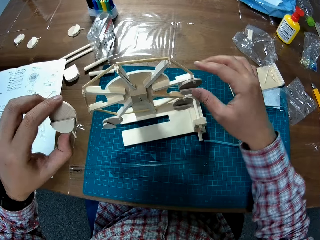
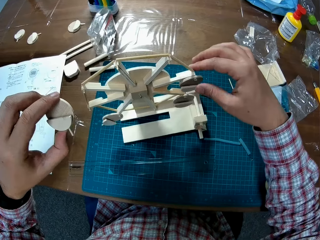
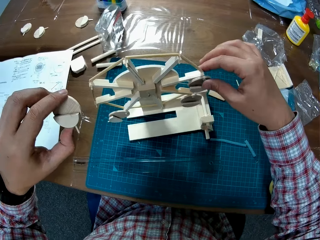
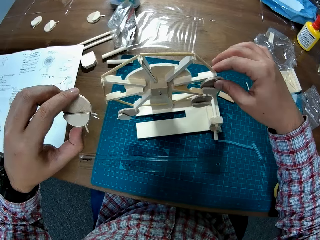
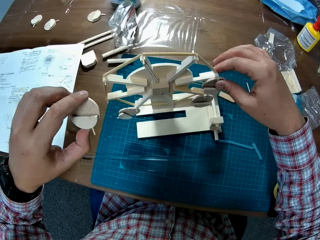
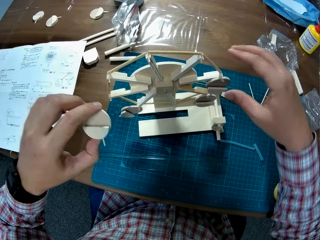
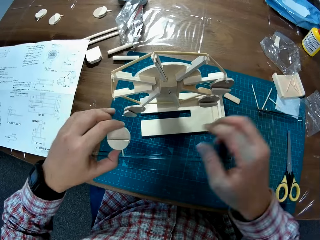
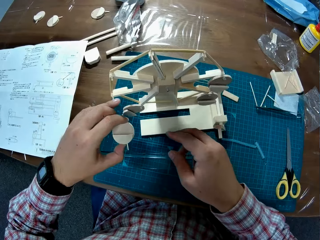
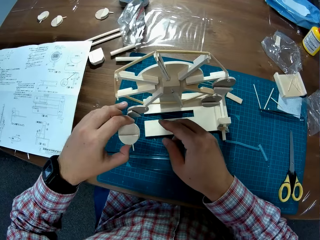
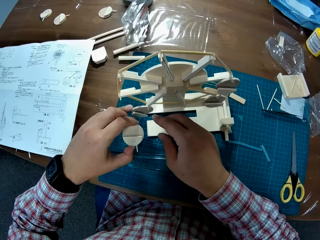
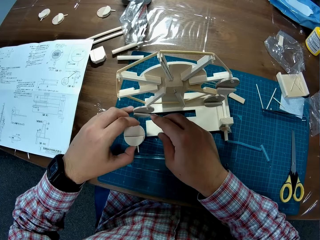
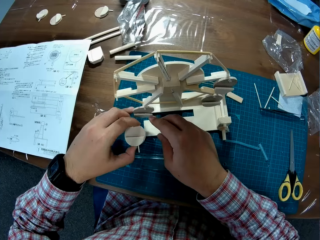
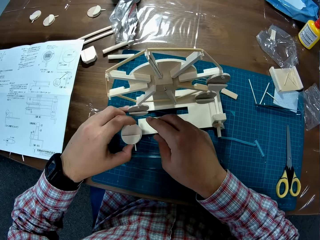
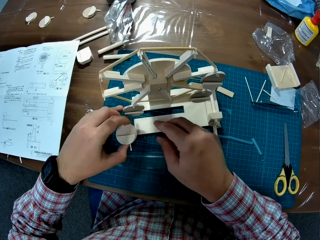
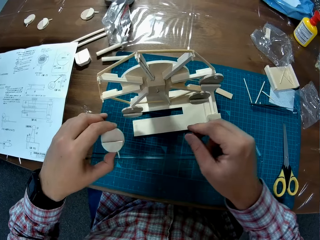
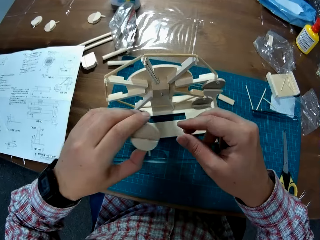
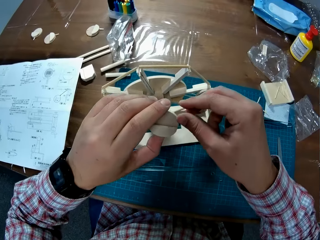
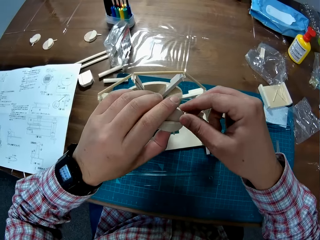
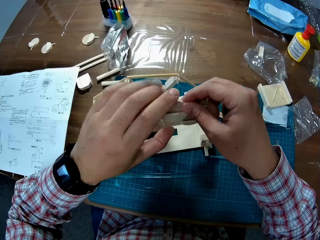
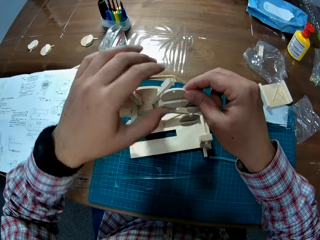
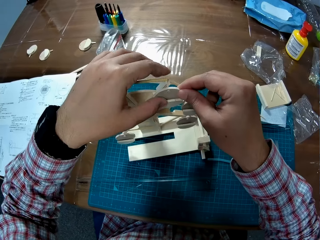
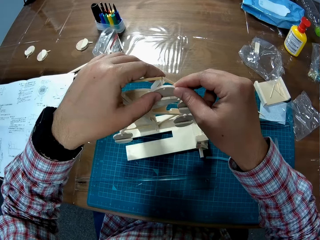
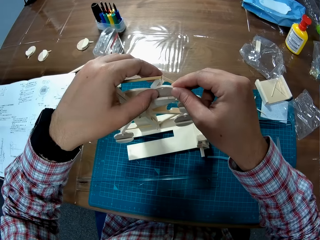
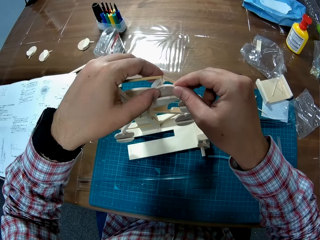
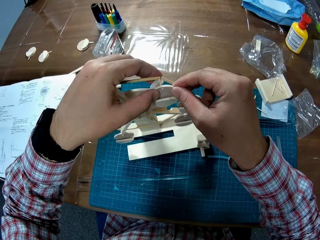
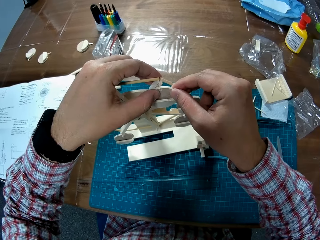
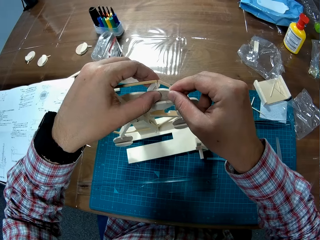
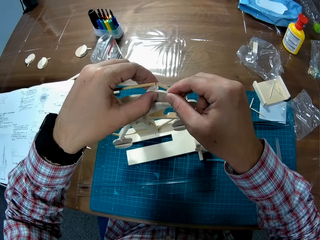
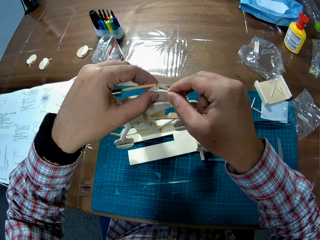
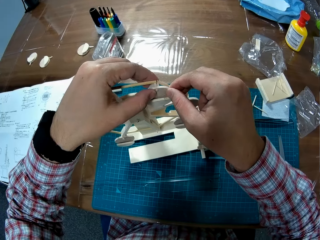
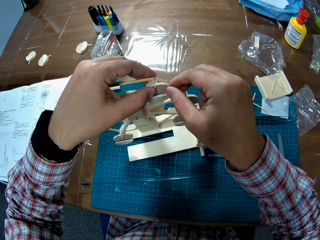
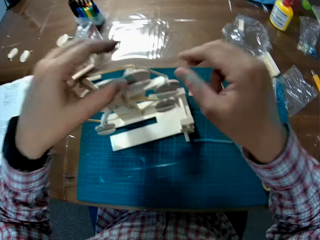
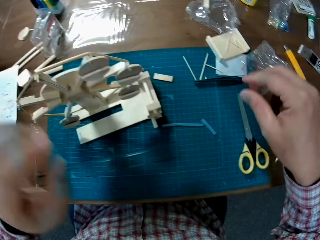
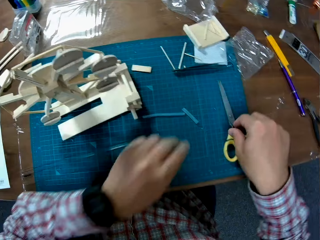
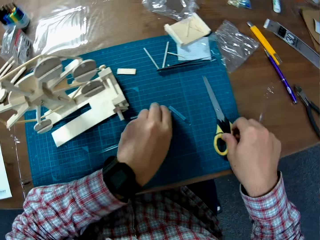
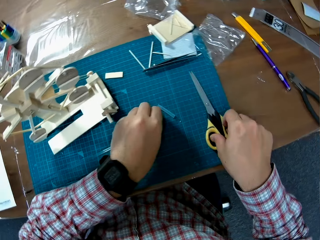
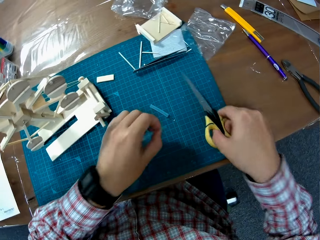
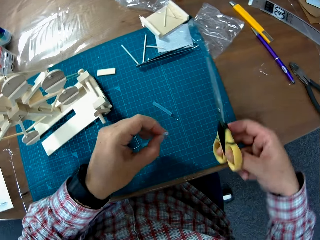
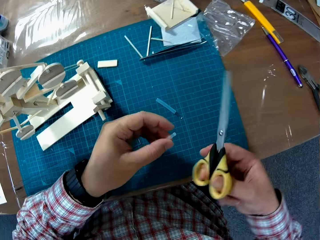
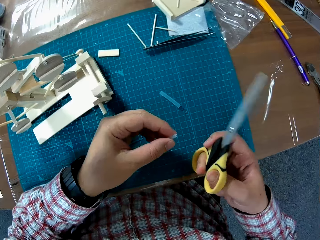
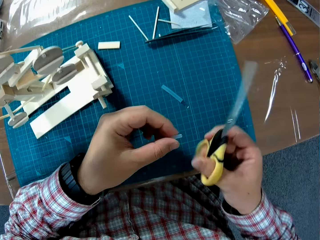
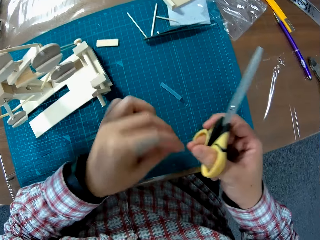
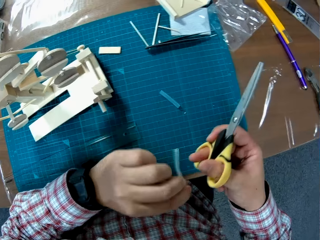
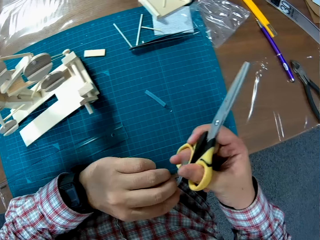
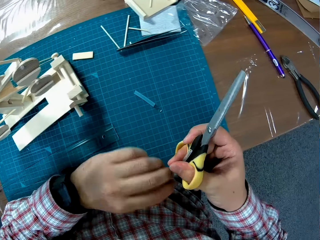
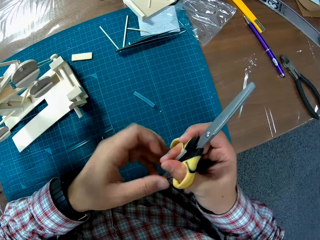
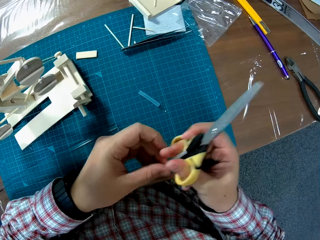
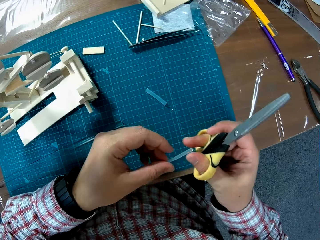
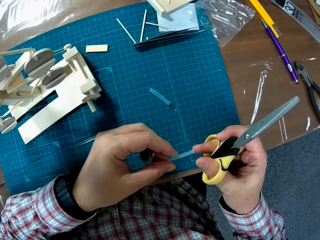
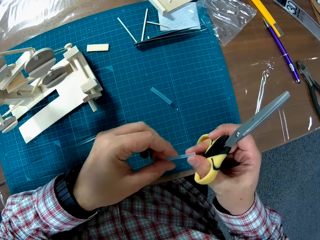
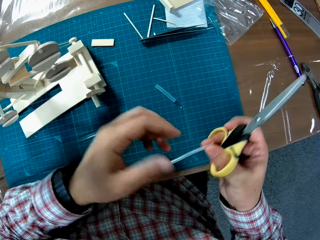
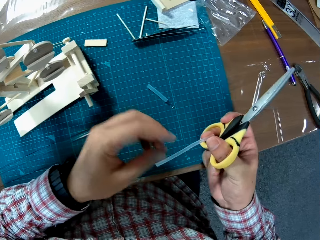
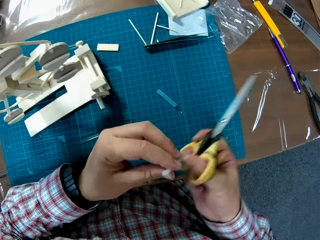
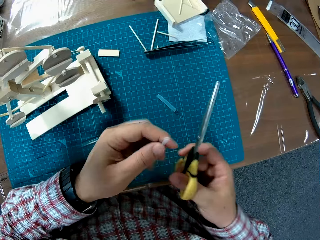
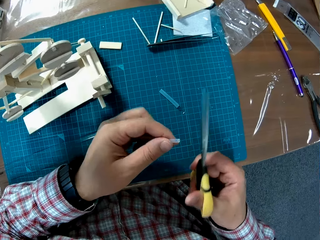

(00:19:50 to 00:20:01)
The camera wearer touches the craft. They fix the woodcrafts. They put the piece of wood on the craft. They pick up a straw from the table, and pick up the scissors from the table. They stare at something. They turn the straw.

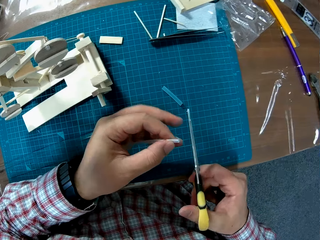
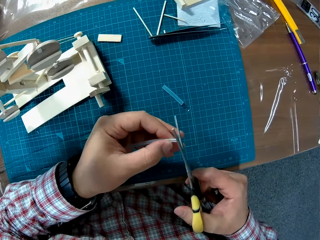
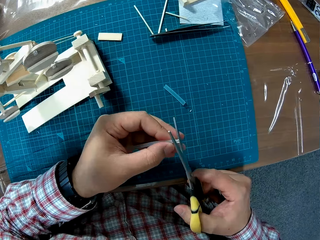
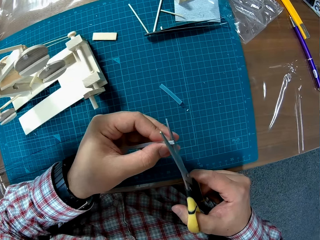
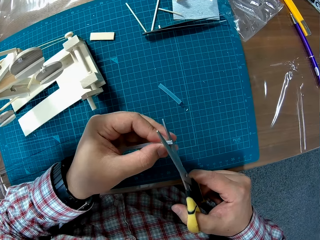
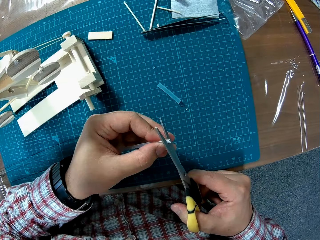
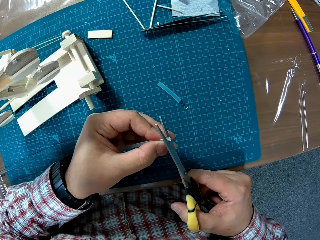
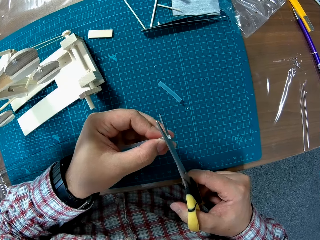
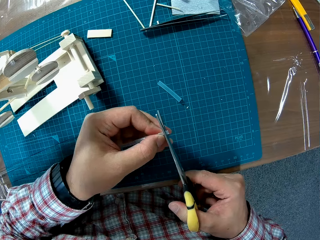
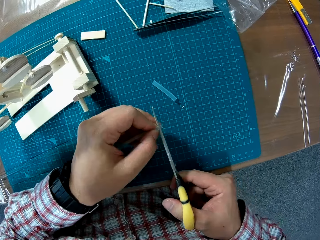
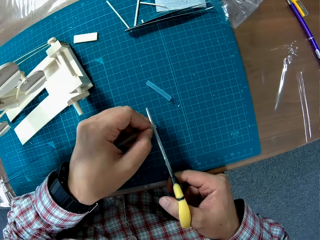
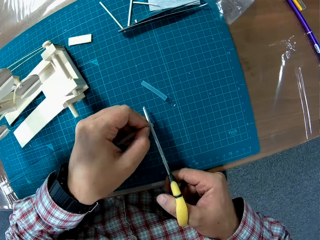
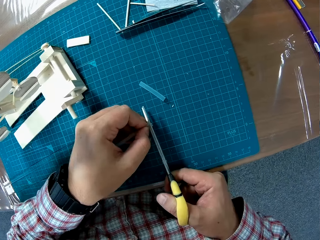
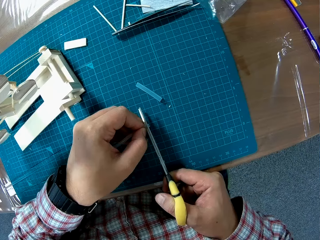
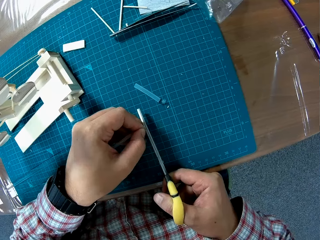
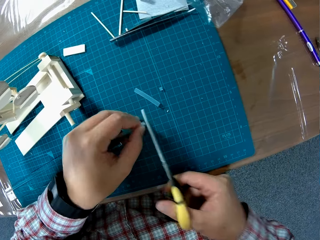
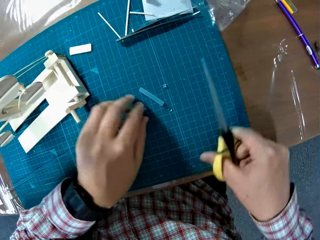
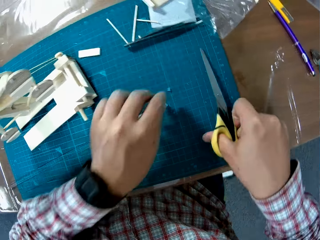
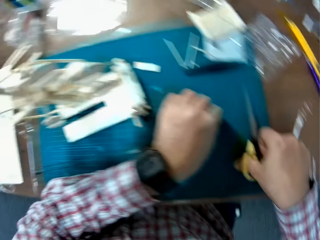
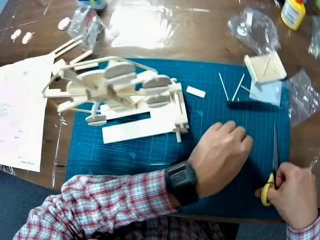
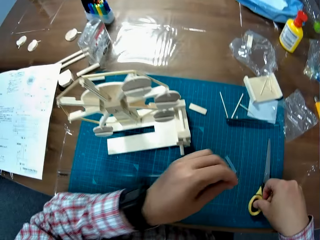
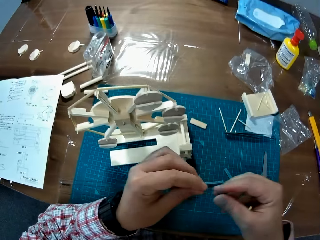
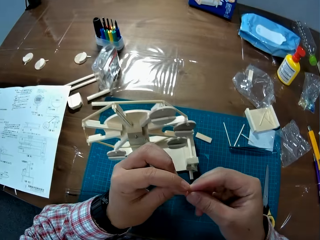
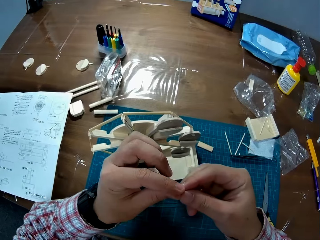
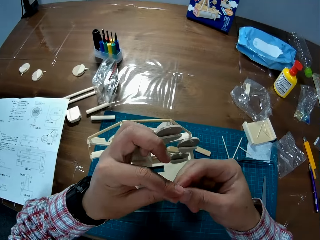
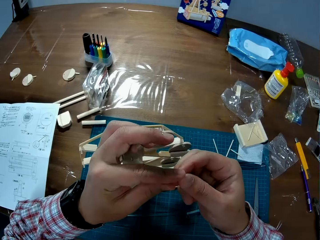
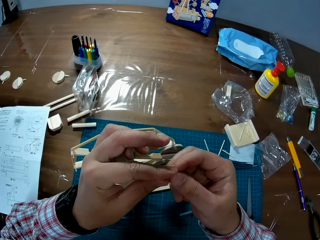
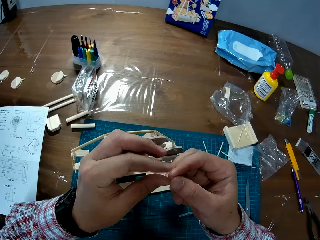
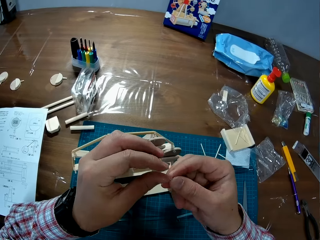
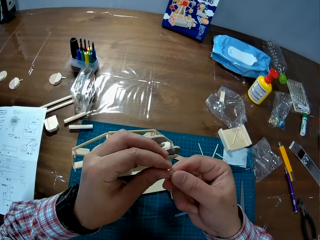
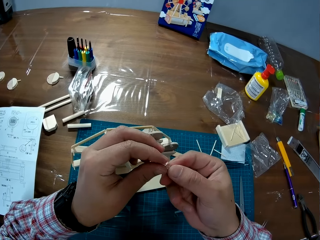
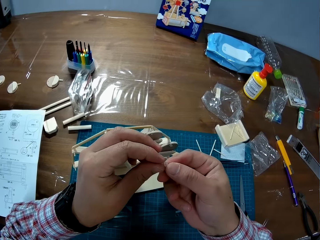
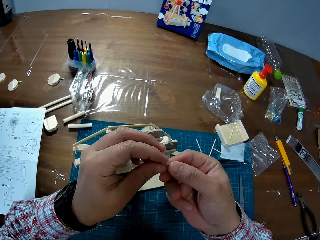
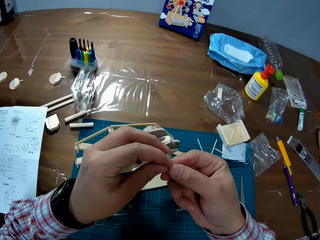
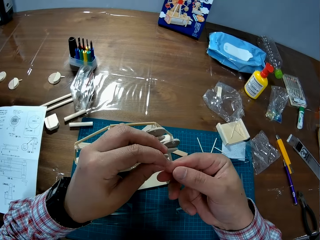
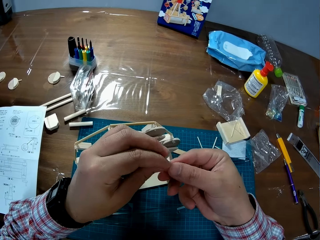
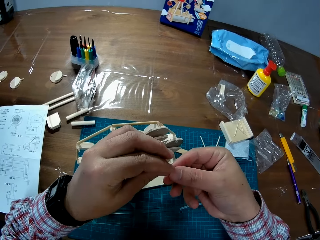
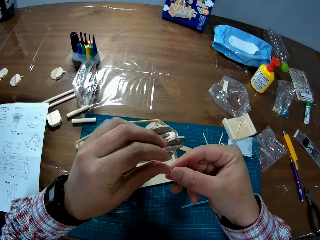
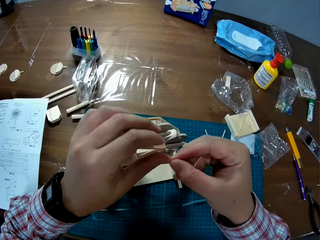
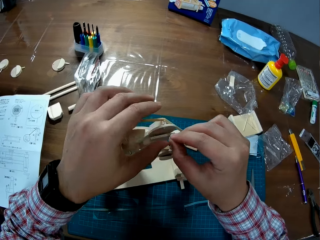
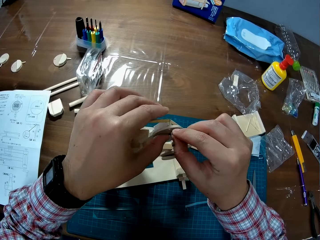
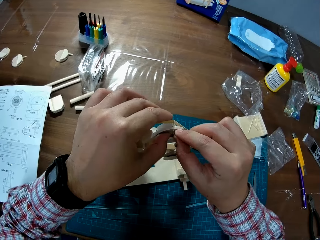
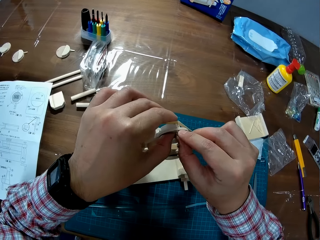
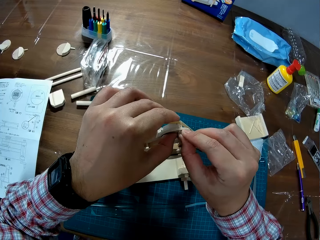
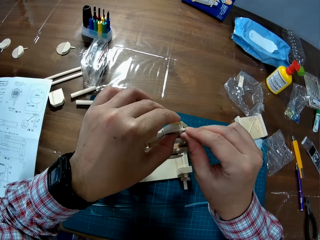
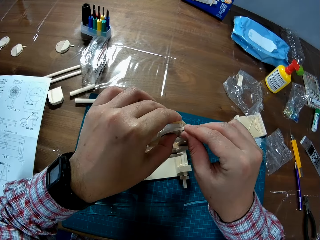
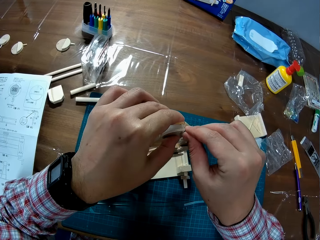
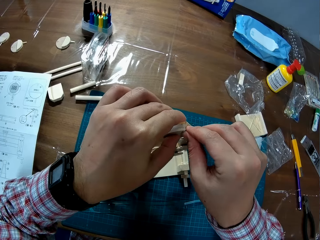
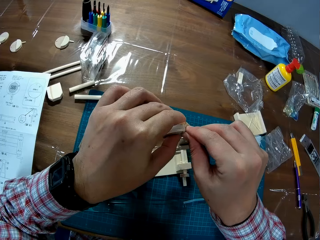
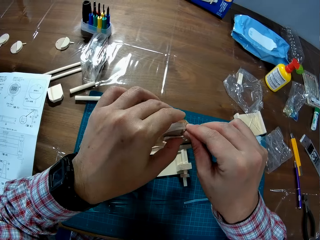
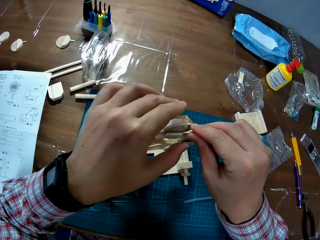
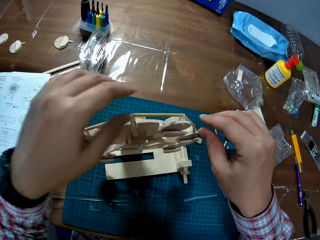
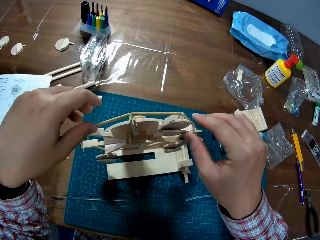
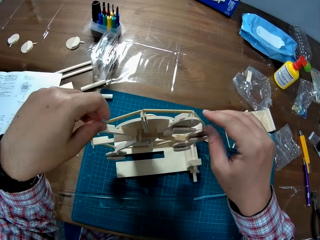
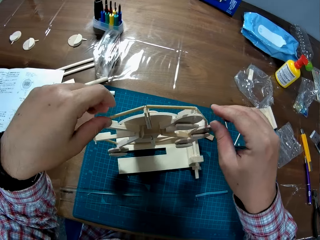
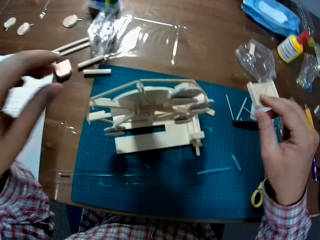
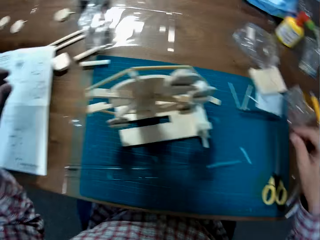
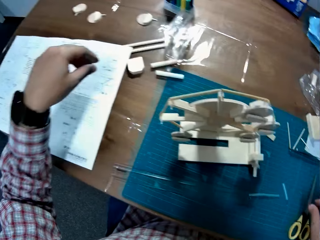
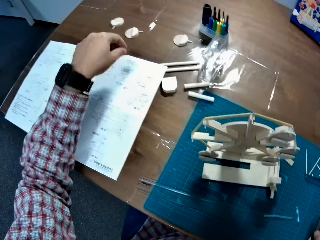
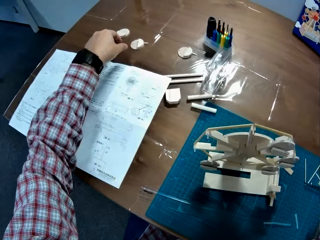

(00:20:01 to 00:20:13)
The camera wearer cuts the straw with the scissors. They pick up the straw from the table. They drop the scissors on the table. They put the straw on the craft.
